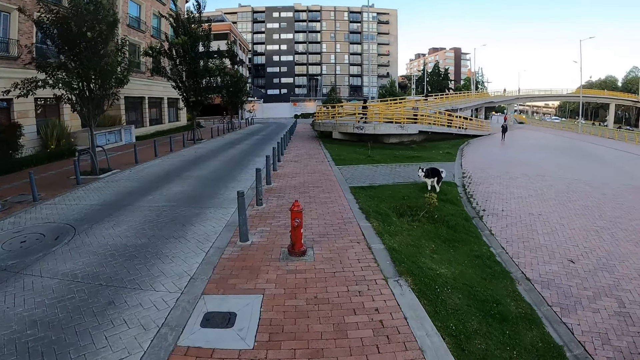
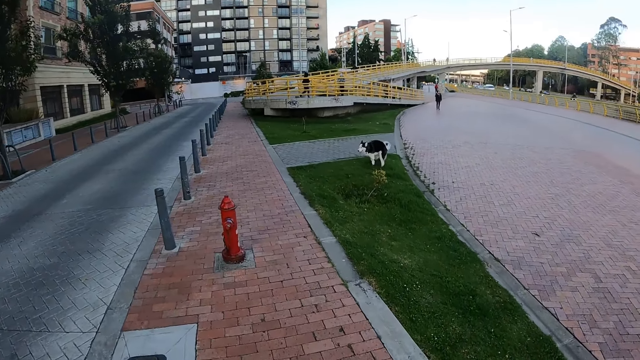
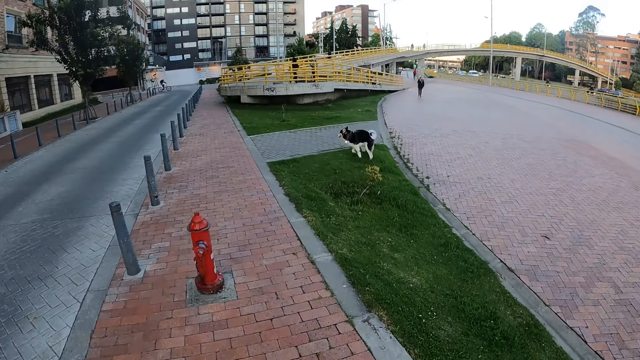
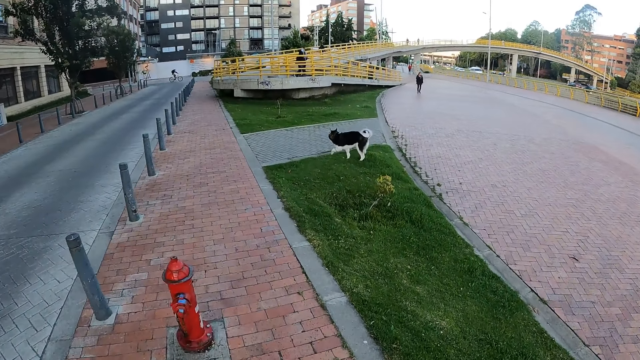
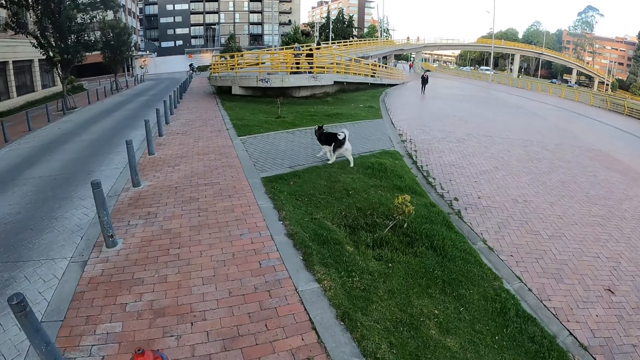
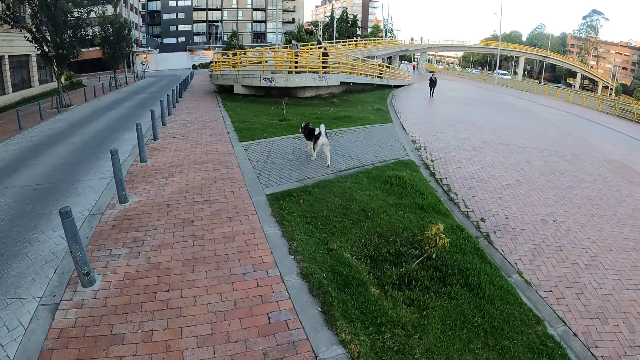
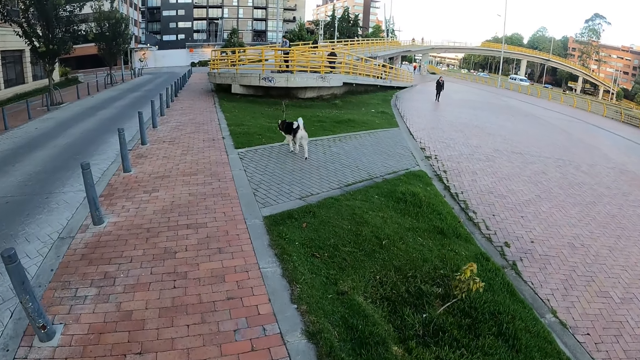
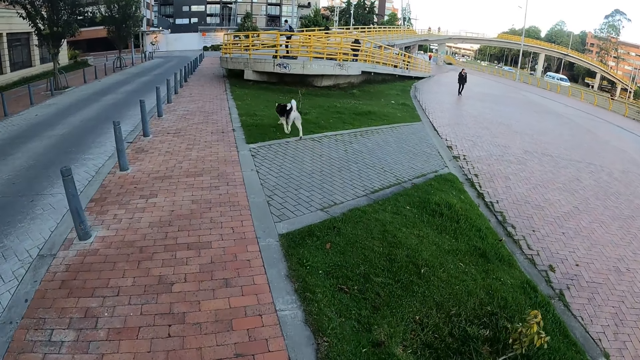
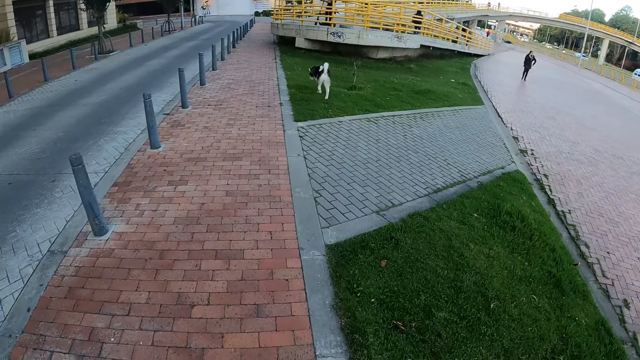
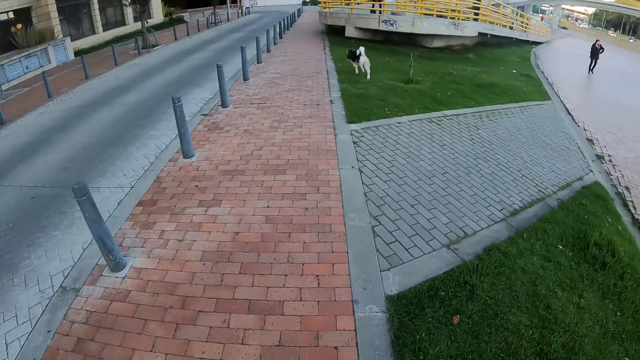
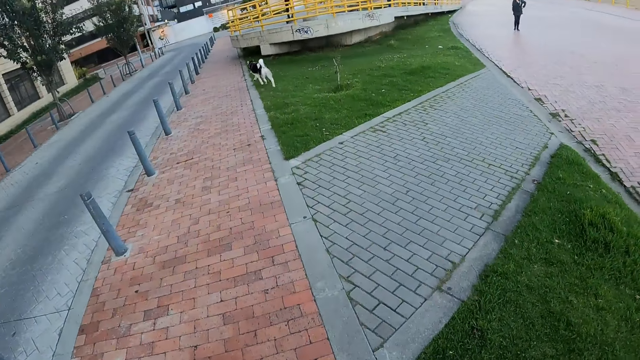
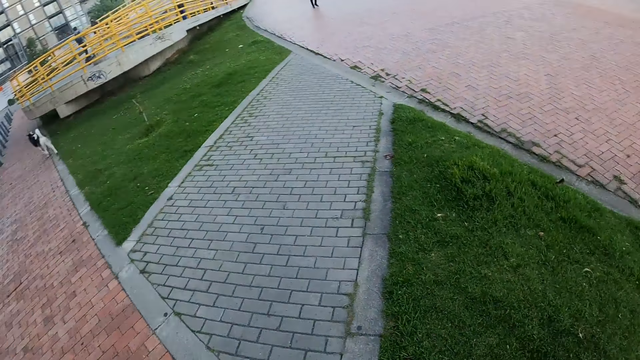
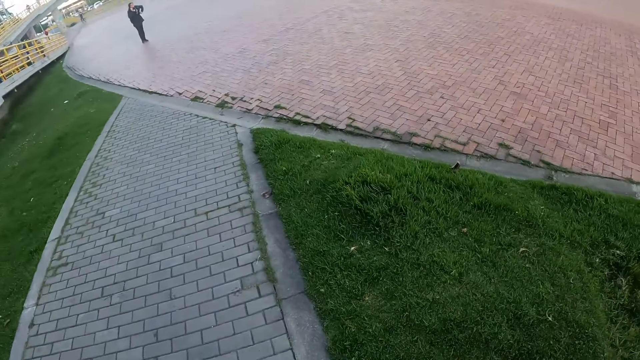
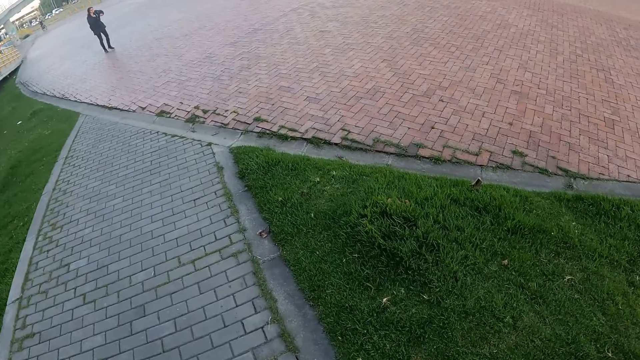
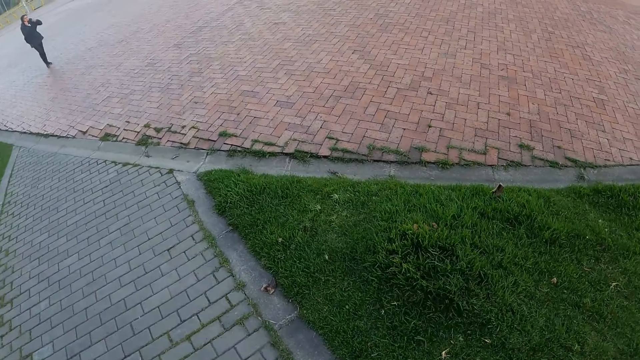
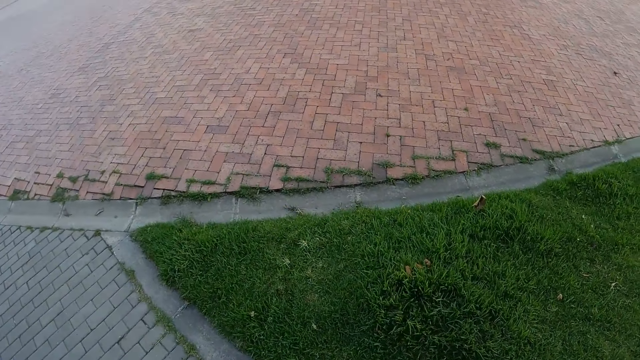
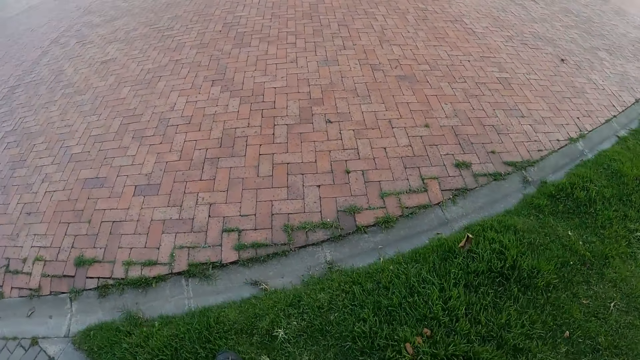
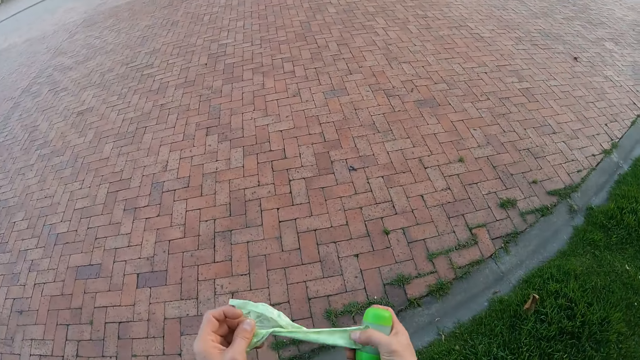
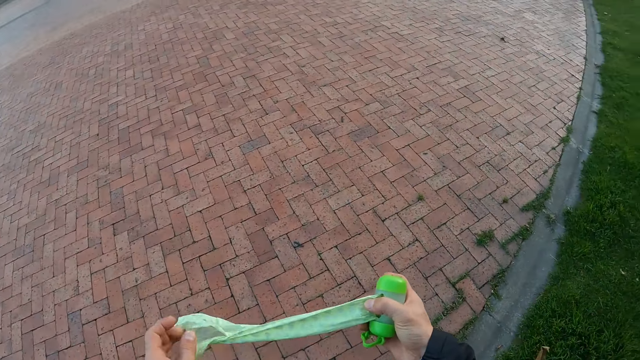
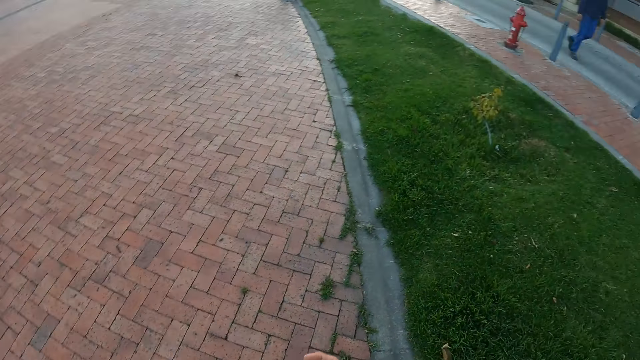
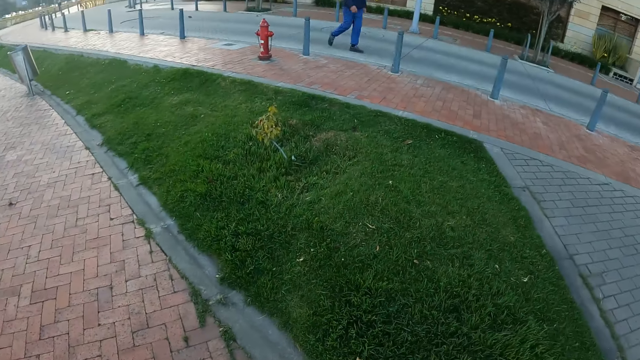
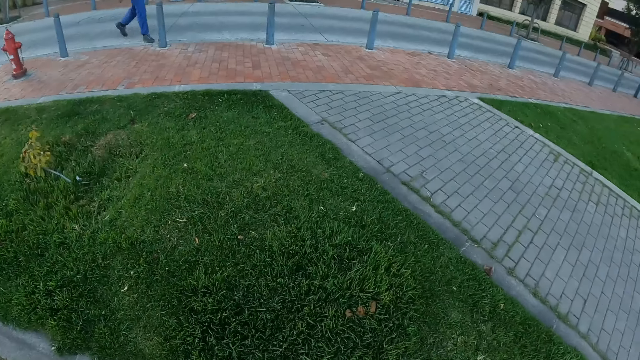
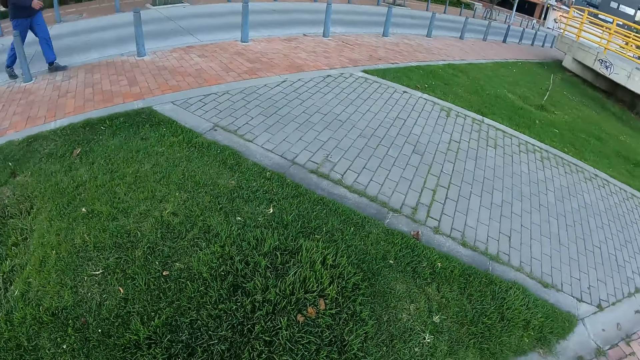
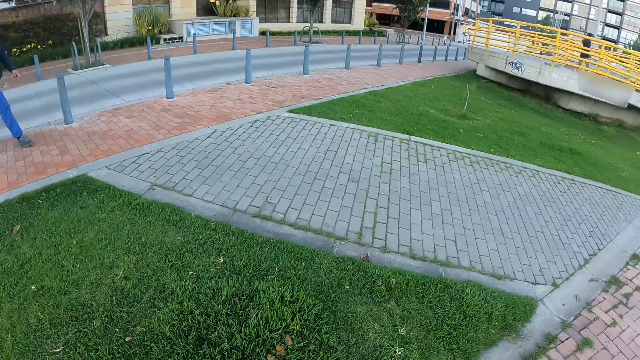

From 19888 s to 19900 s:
The camera wearer looks around in the street. He rolls out a plastic bag with his left hand from a poop bag dispenser in his right hand. He holds the dog poop bag with both hands.

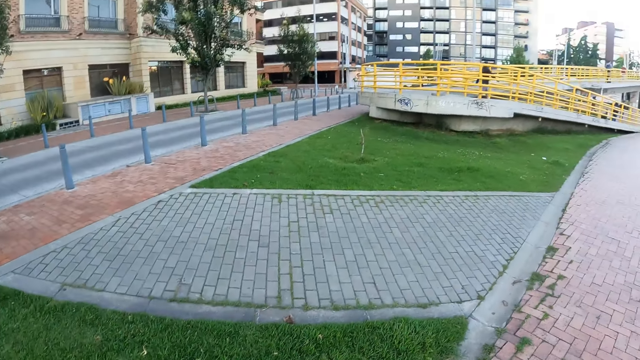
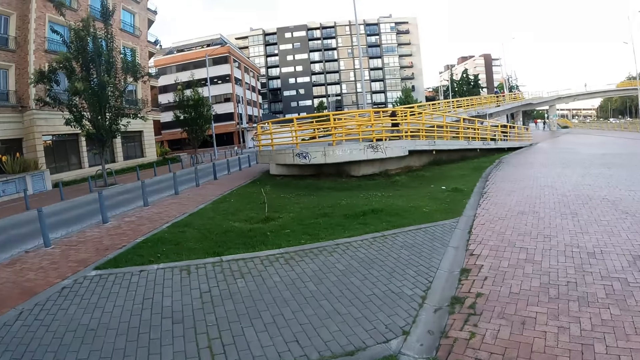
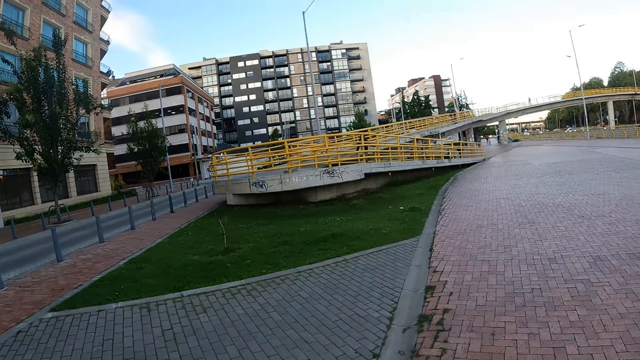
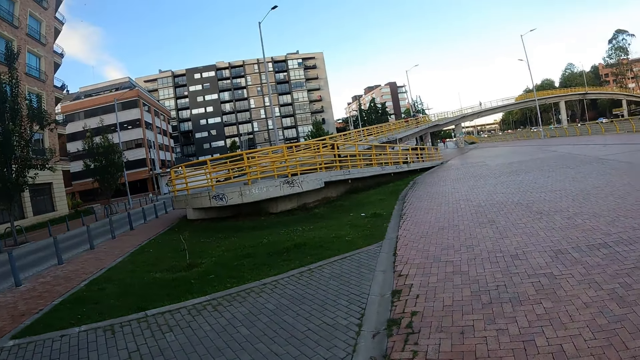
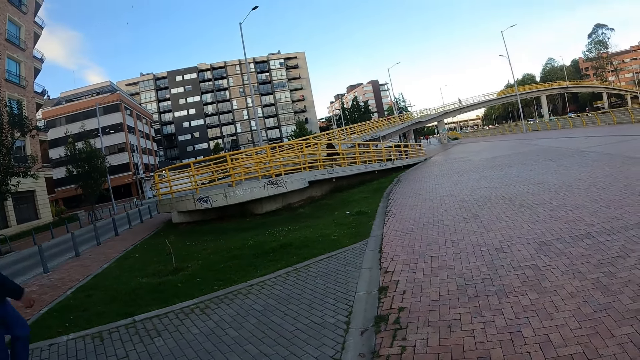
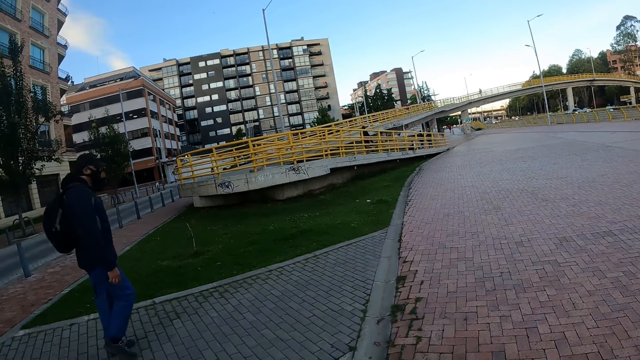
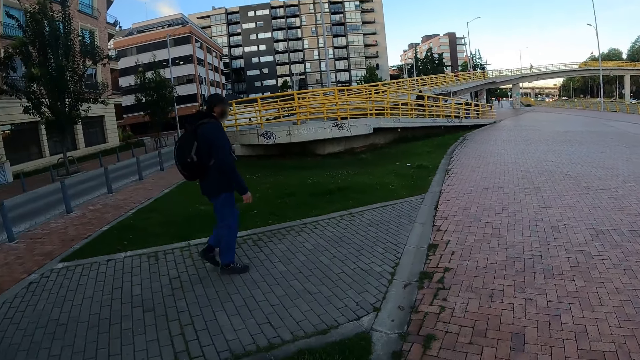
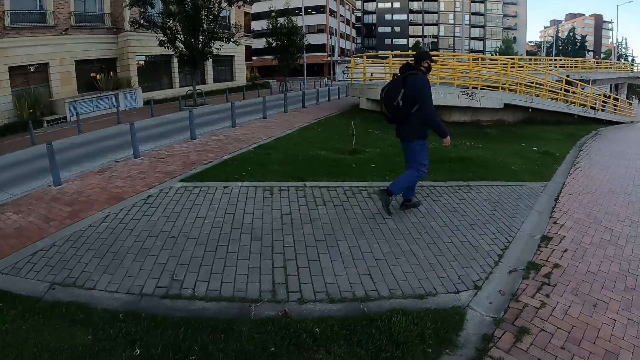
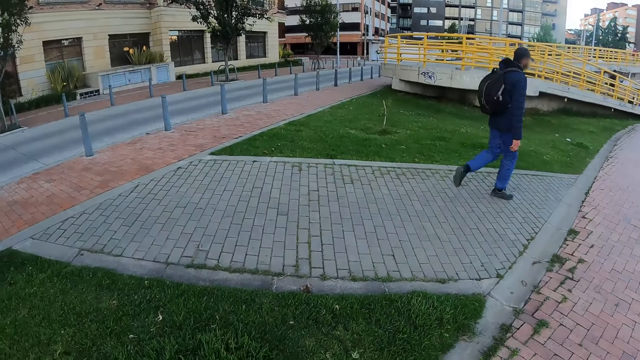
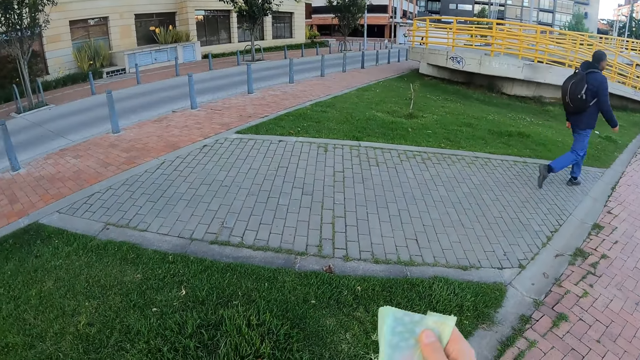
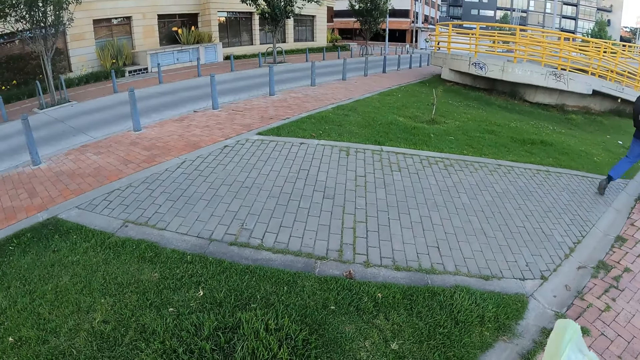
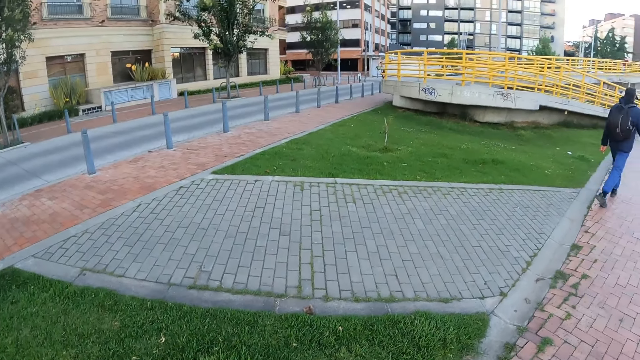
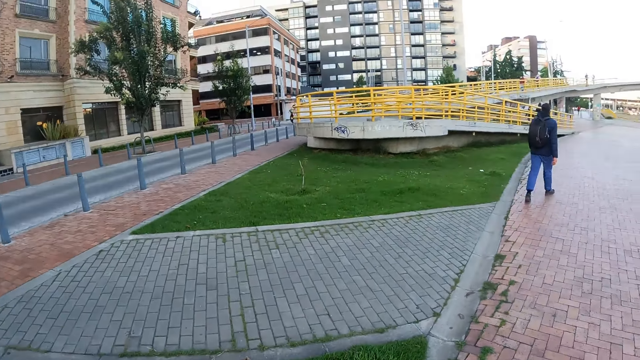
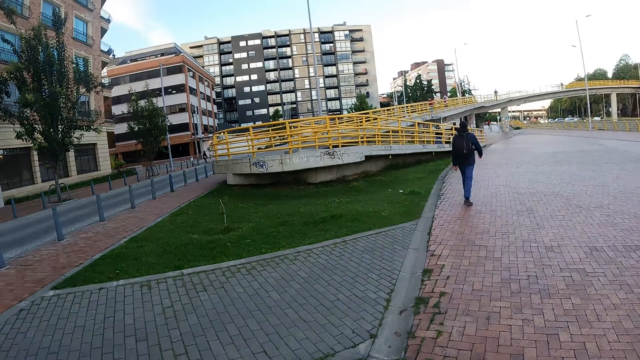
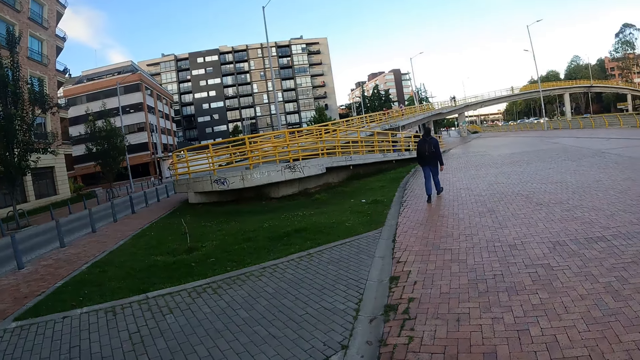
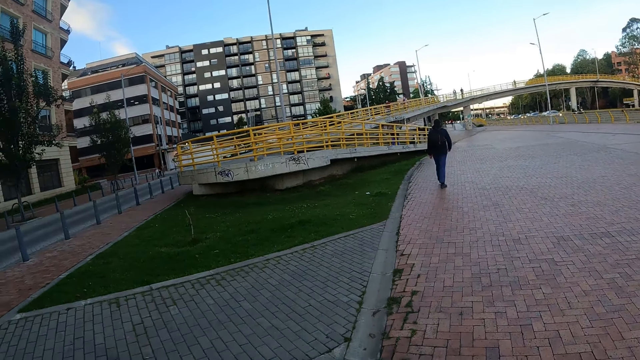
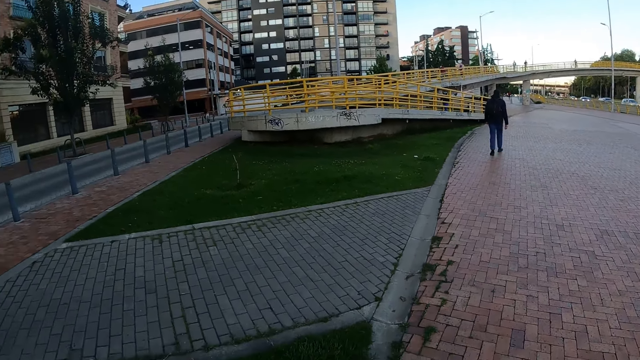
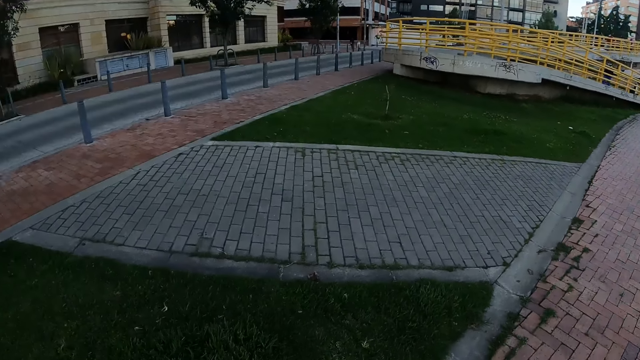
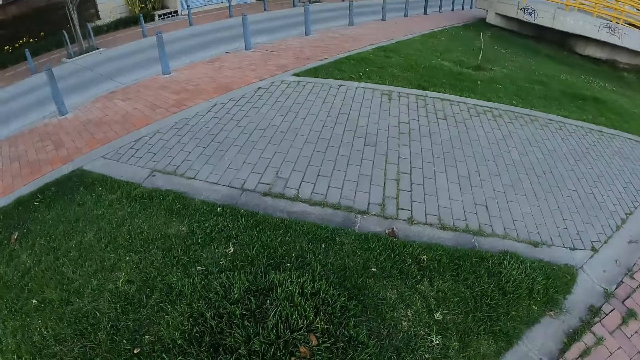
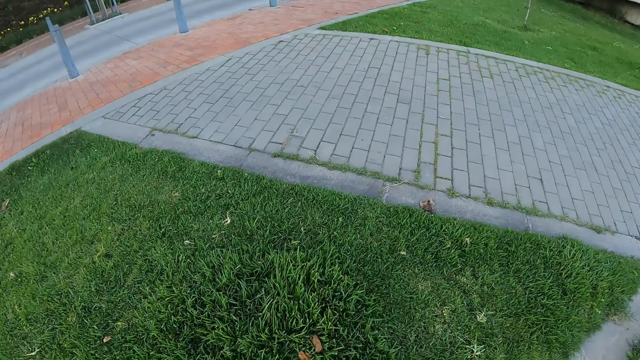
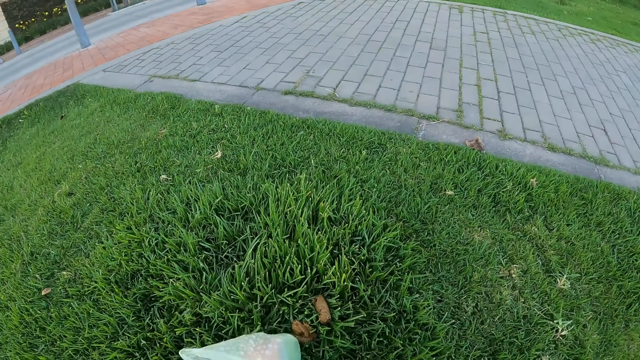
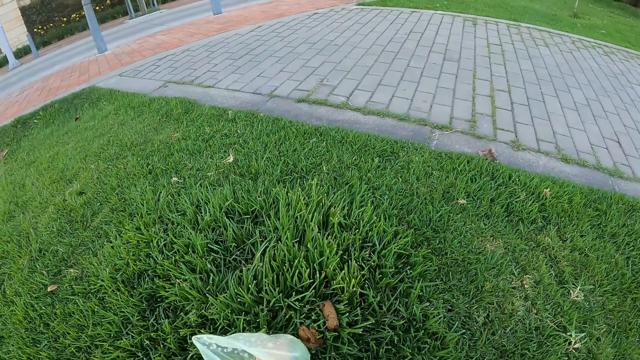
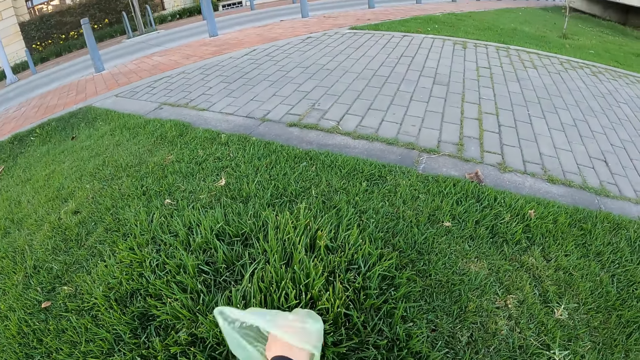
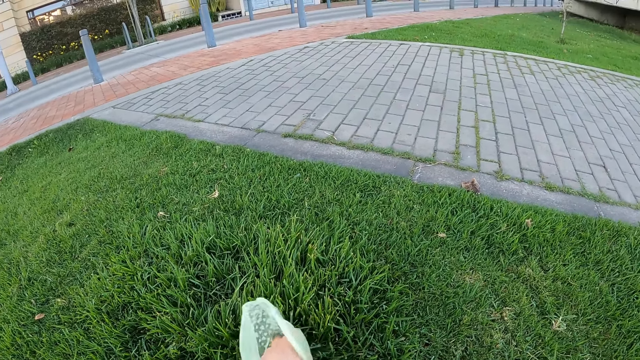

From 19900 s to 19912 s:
The camera wearer looks around in the street. He holds the plastic bag with his right hand. He adjusts the dog poop bag with both hands. He looks around in the street. He picks up dog poop from a lawn with the plastic bag in his left hand.
